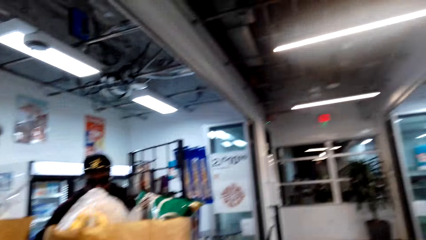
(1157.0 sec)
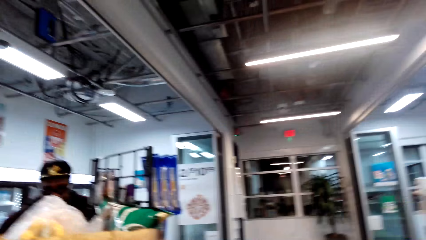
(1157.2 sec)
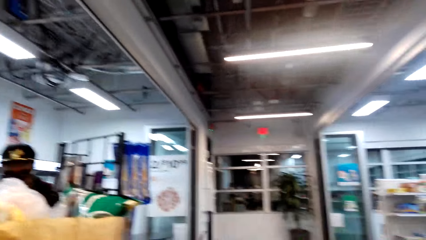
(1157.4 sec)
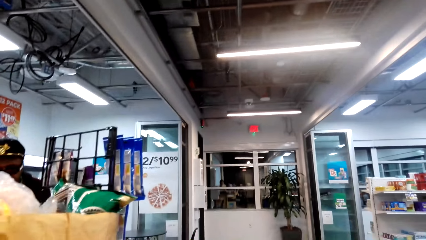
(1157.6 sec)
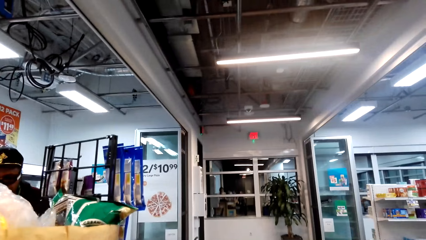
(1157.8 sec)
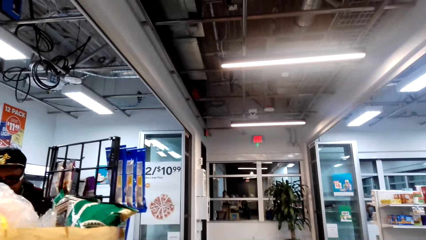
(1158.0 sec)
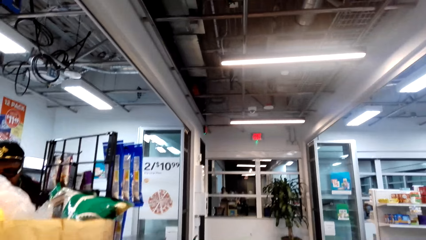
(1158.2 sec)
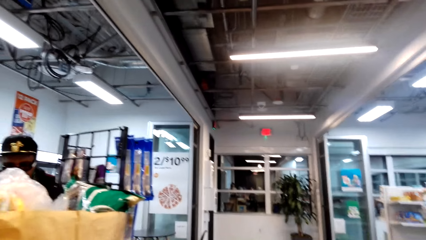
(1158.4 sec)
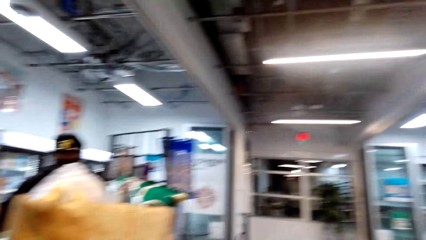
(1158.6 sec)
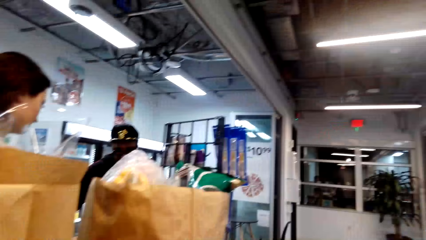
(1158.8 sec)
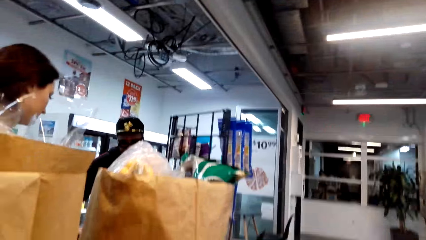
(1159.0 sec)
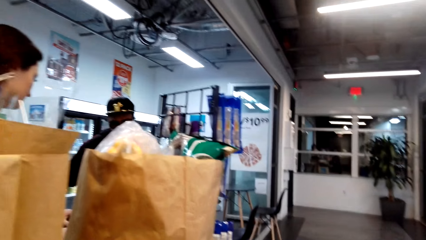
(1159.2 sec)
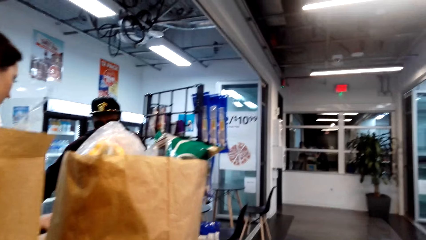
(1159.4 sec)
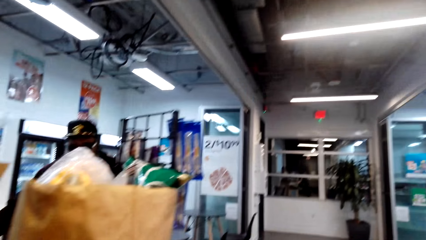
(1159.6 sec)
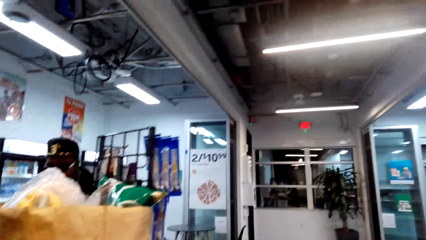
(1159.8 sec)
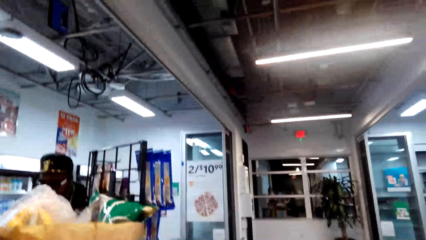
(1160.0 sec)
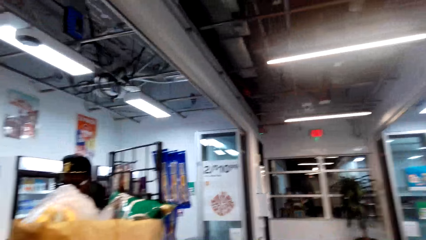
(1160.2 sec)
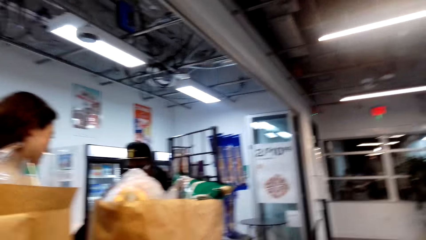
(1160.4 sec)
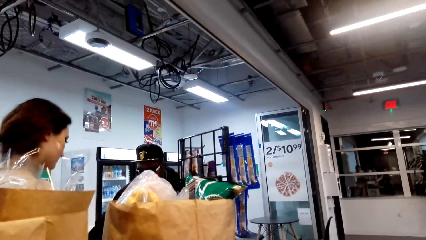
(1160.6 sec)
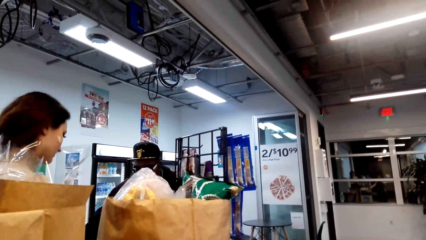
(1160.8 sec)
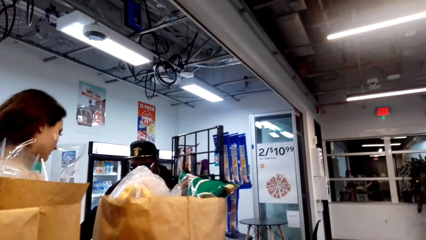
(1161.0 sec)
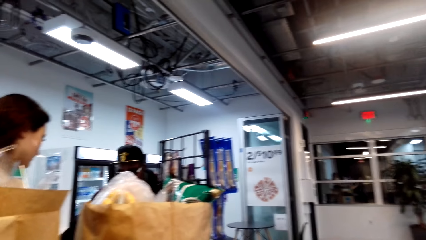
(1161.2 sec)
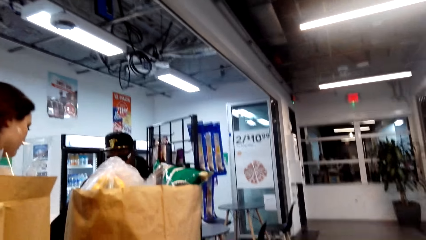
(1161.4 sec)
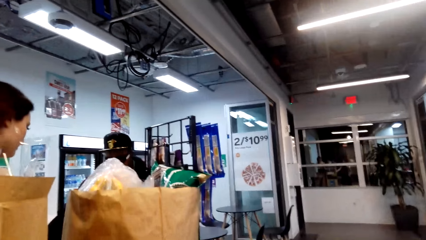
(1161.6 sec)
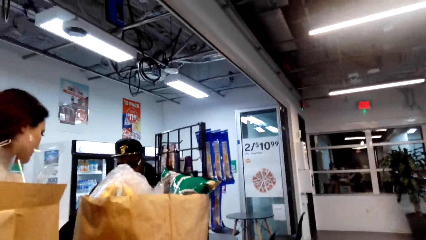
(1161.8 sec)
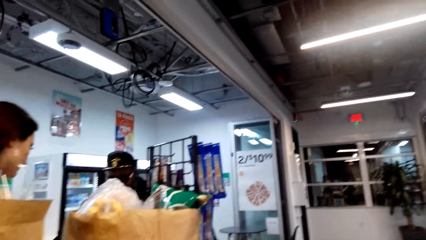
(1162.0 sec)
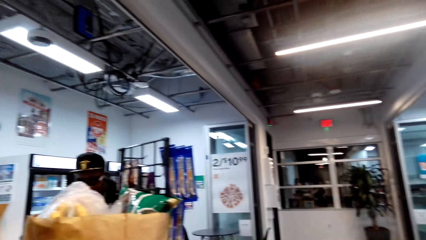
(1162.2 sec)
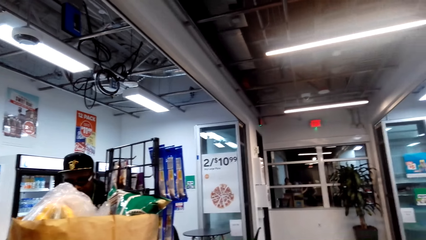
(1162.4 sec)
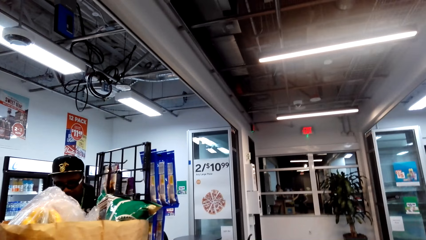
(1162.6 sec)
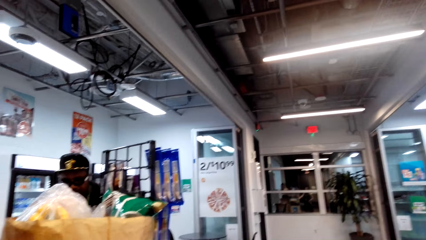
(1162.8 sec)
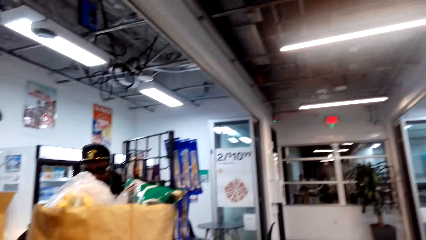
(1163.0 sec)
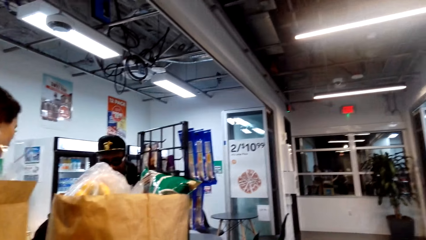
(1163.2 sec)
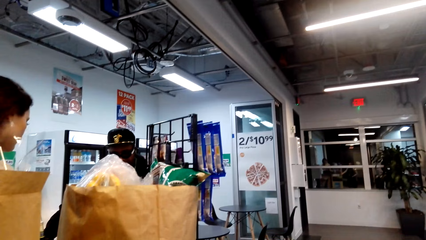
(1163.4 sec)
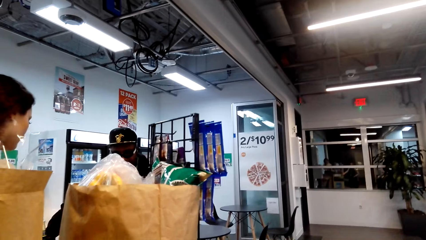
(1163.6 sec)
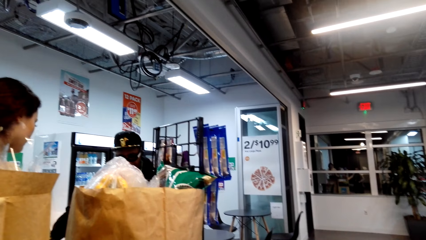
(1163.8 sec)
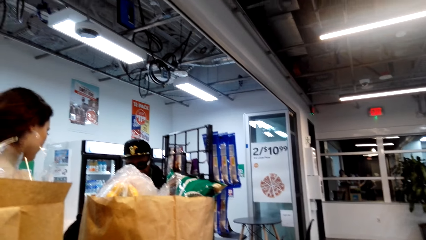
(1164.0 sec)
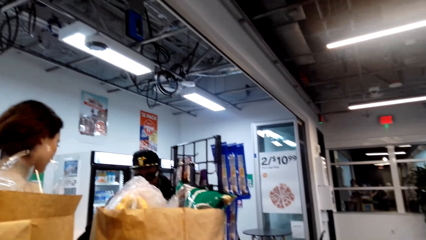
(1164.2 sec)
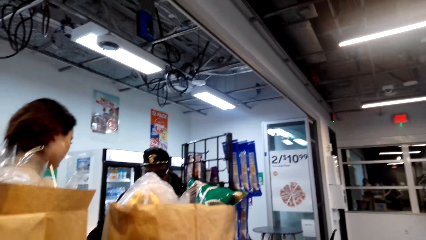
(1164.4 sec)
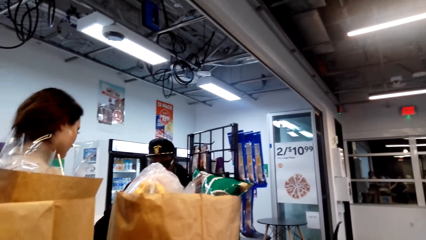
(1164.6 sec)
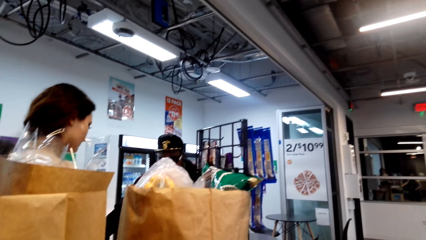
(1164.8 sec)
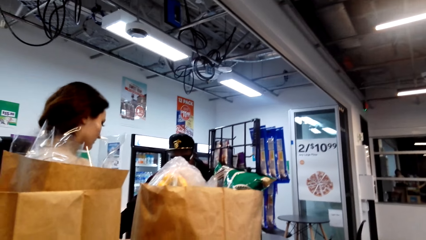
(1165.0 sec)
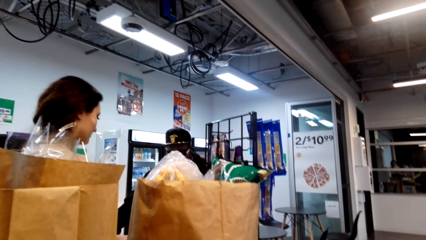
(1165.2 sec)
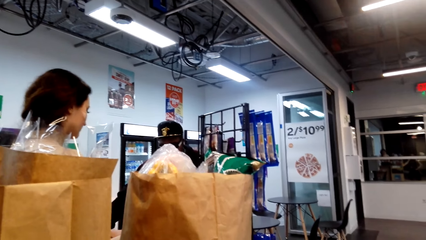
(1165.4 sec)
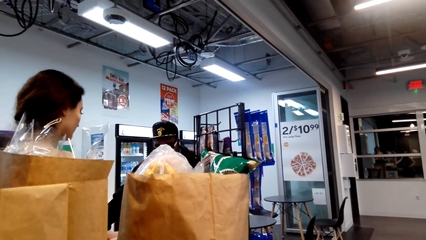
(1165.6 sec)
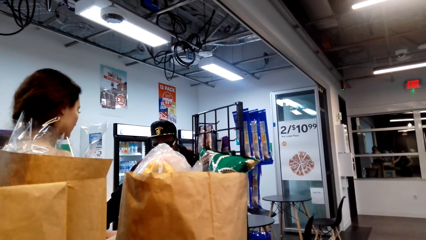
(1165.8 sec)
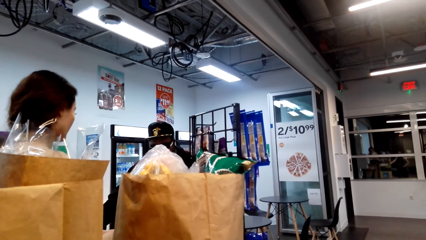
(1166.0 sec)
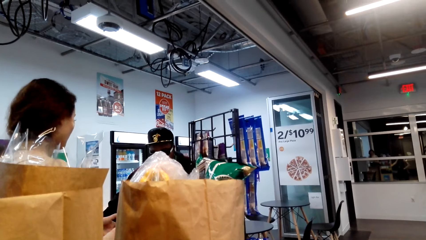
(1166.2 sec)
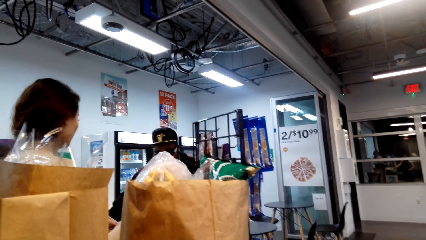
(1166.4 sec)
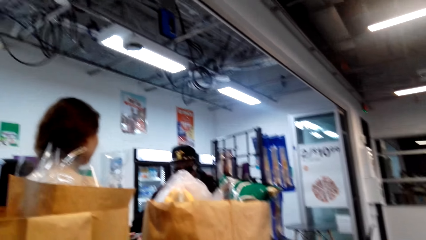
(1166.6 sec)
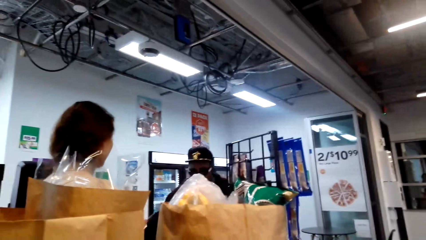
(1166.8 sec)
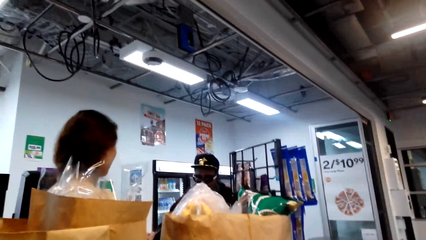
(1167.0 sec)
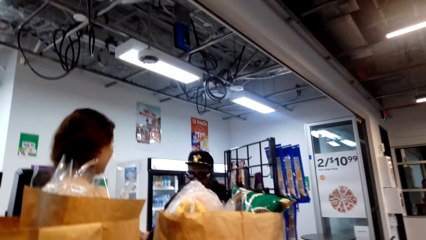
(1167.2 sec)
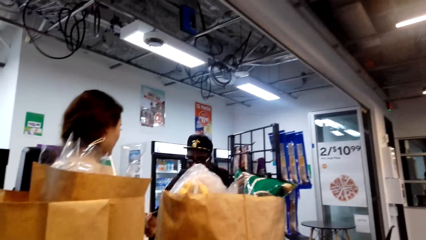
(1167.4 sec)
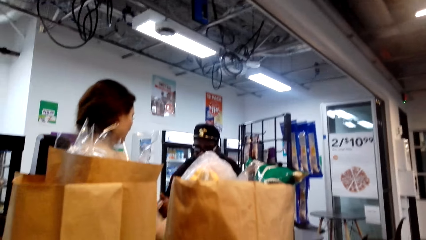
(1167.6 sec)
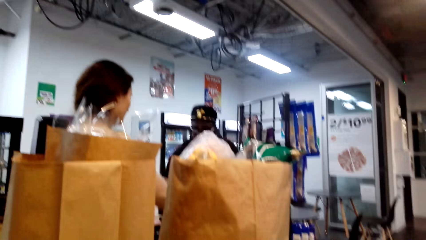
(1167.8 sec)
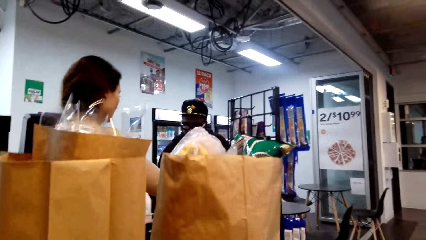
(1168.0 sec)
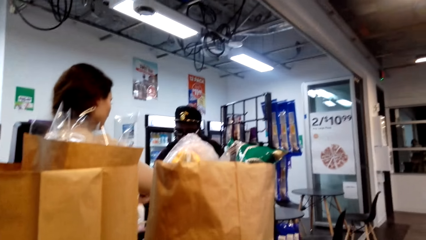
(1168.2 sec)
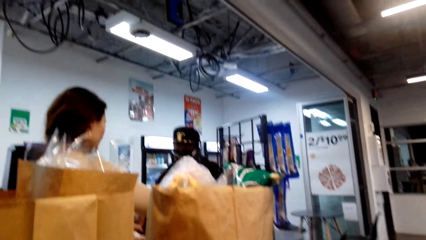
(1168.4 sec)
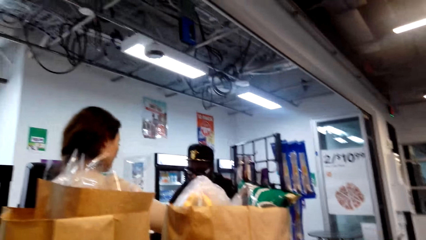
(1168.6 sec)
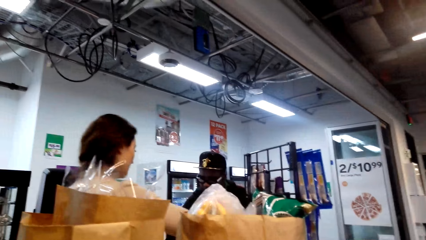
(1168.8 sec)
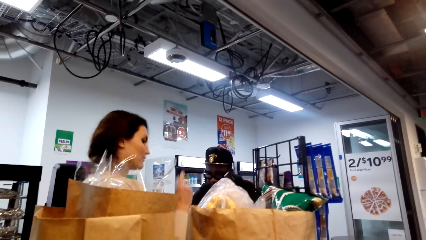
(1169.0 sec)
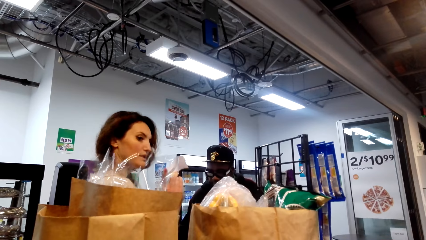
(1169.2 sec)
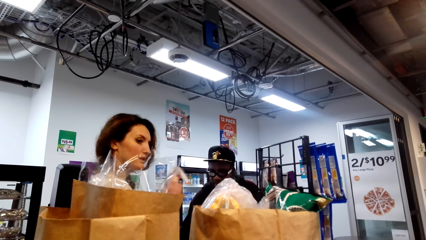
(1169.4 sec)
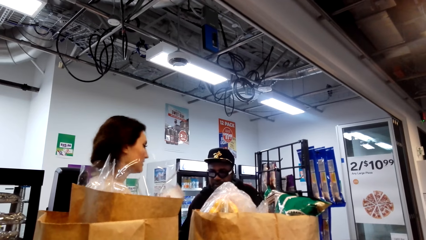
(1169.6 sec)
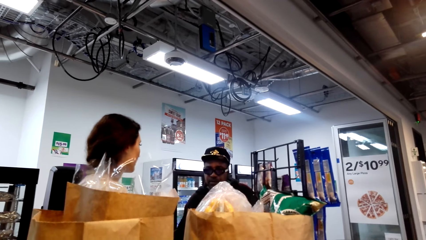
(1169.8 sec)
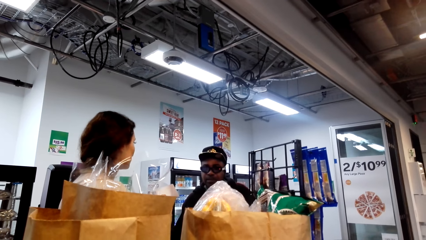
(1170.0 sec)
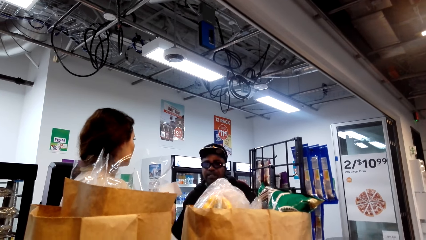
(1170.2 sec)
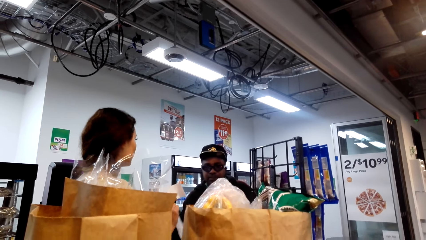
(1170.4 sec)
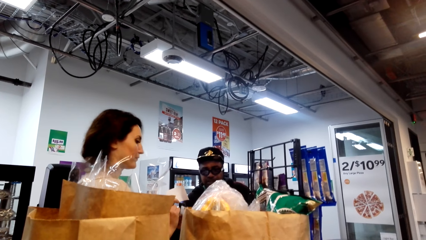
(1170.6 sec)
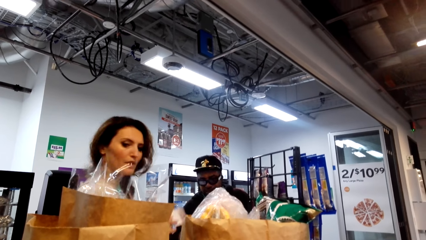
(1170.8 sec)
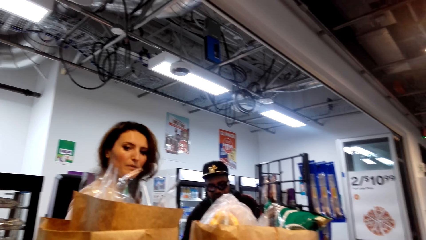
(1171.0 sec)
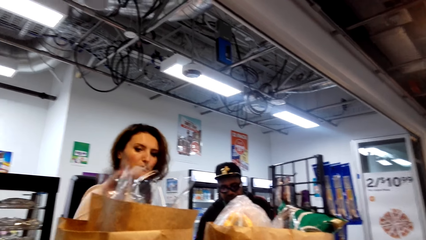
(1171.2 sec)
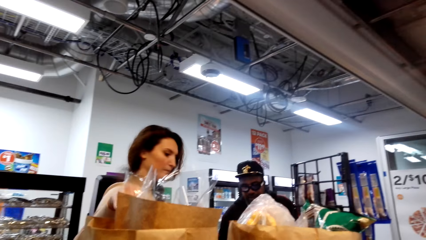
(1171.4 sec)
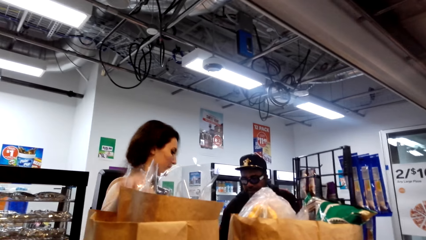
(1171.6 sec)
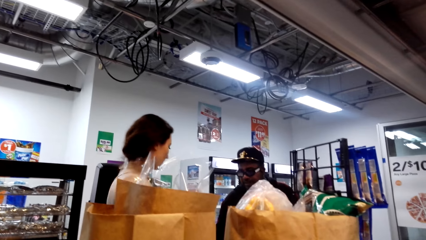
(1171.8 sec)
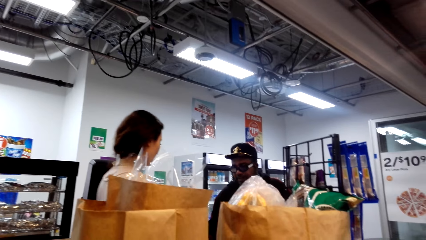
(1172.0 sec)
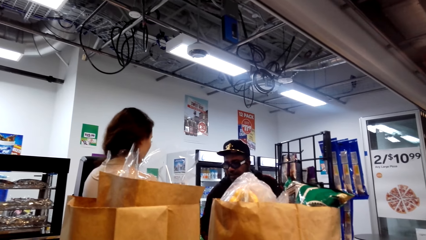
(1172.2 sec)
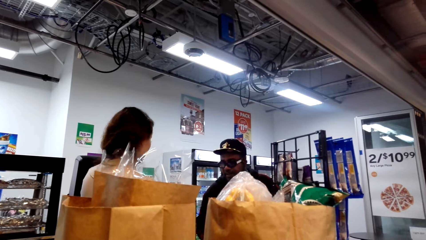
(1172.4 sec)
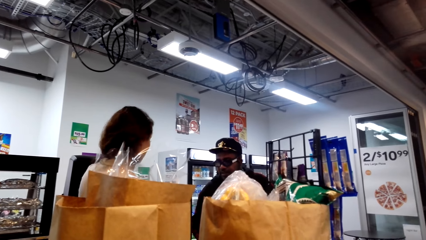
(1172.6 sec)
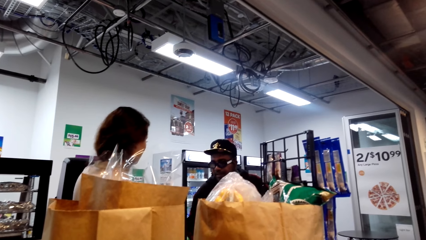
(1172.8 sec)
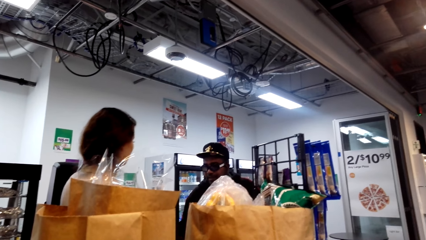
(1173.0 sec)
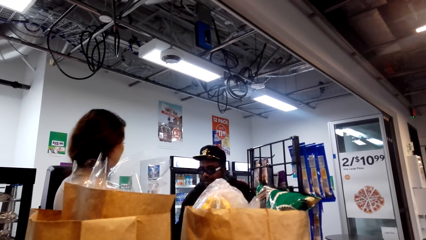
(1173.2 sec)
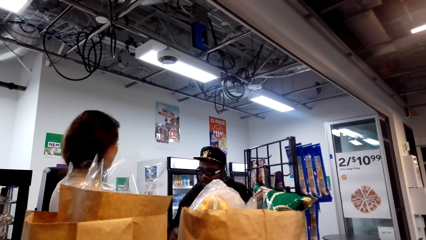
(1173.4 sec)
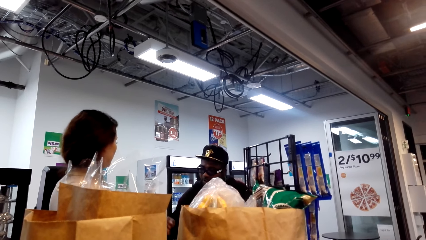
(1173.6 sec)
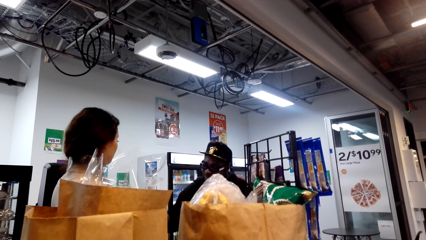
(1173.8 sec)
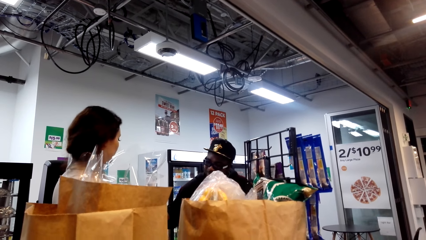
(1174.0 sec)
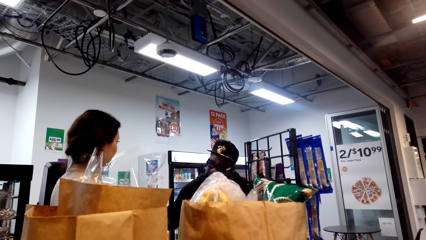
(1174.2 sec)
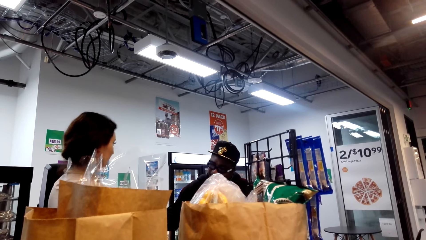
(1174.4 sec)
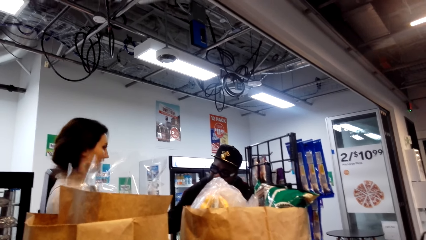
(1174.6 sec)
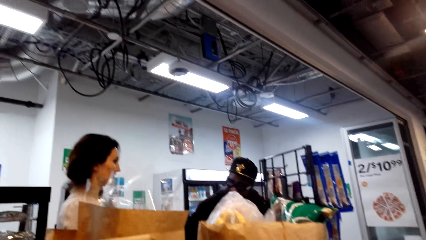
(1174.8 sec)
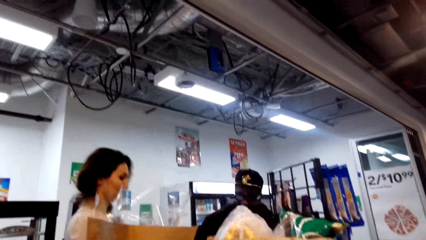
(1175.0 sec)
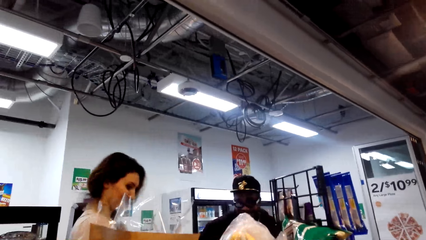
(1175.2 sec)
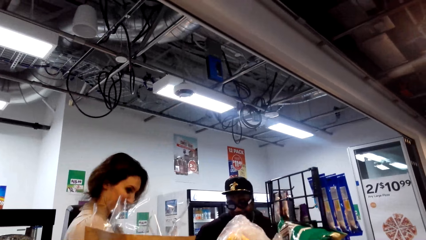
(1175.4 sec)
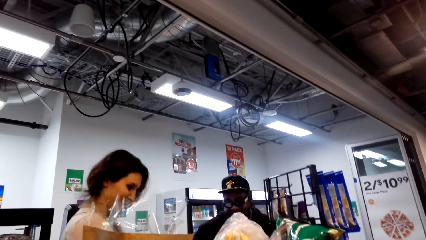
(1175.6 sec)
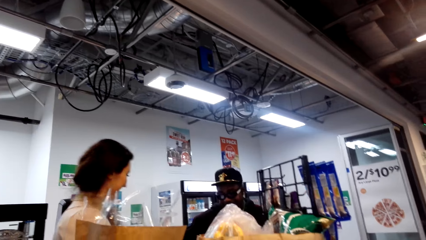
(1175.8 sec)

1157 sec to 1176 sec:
The camera wearer looks at the exit. They are looking around. They look at the price. A lady talks to a man. A person is giving another person a receipt.
